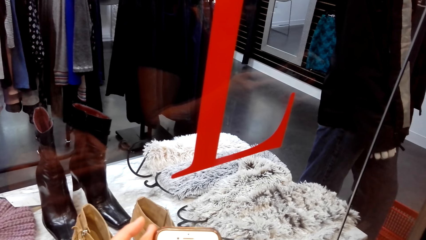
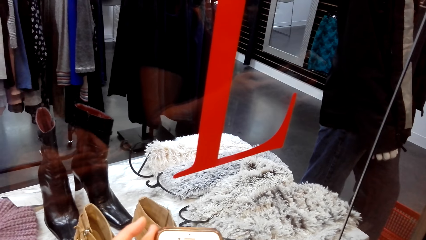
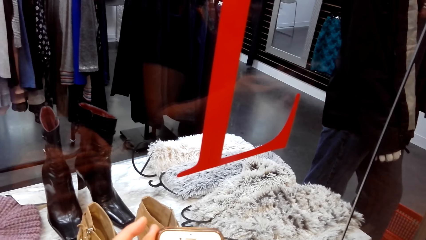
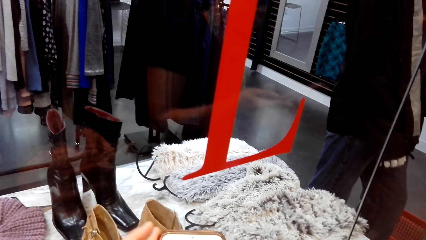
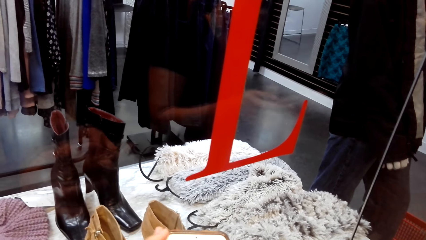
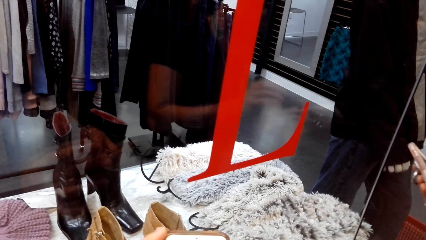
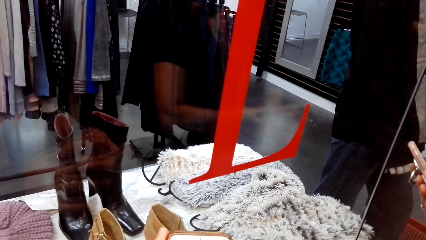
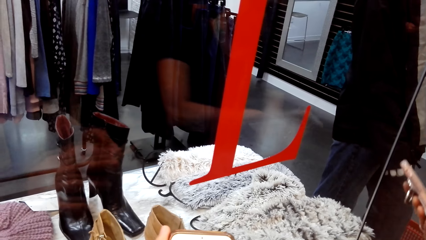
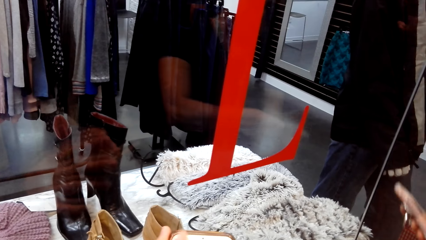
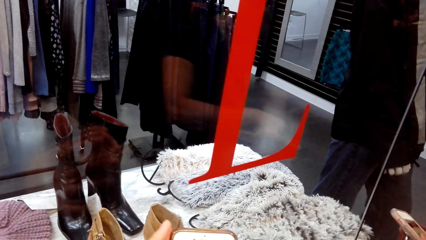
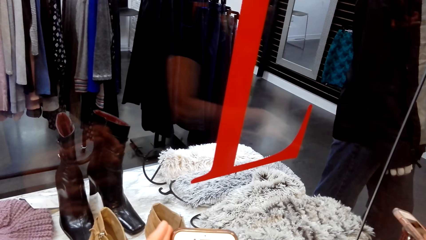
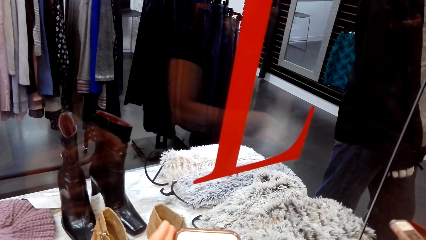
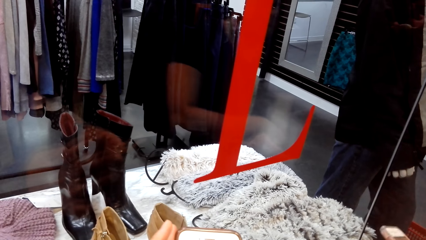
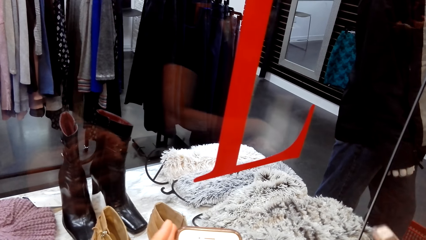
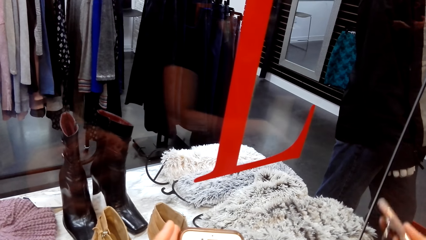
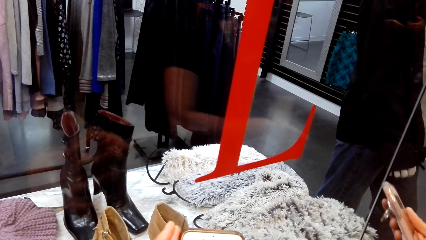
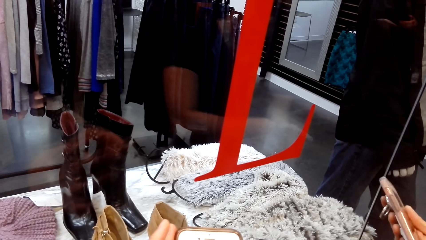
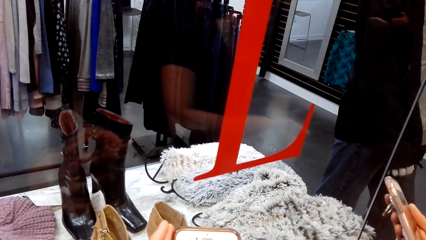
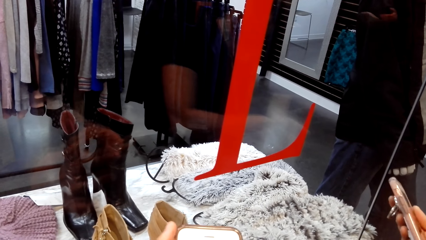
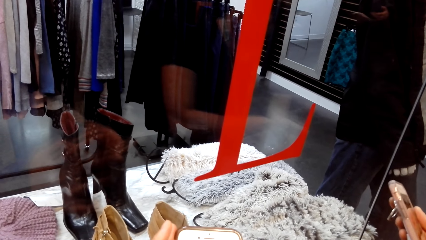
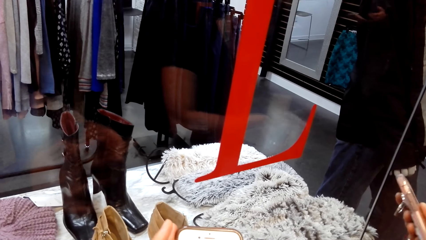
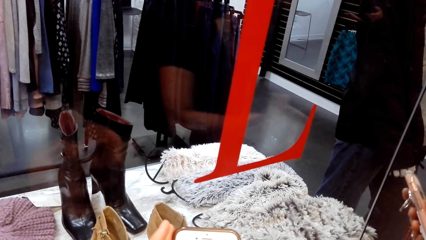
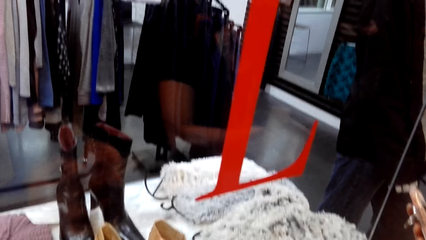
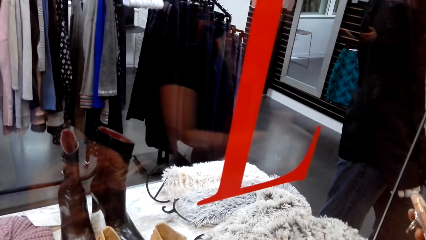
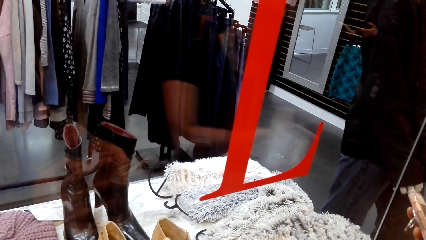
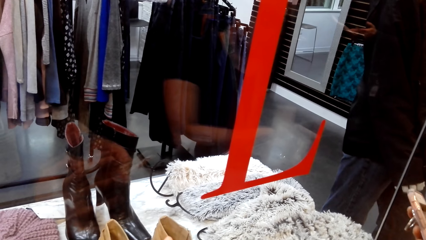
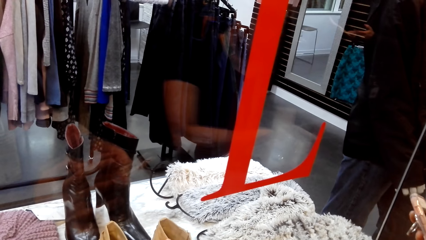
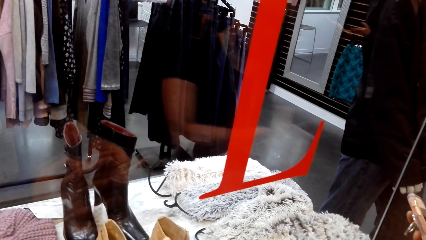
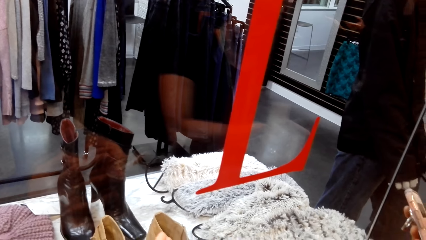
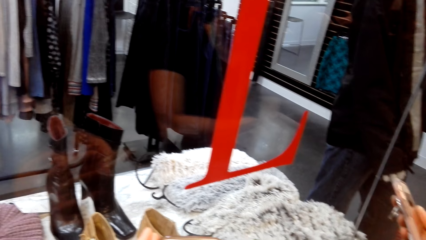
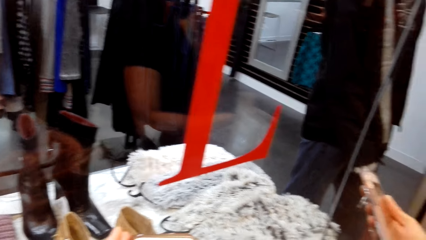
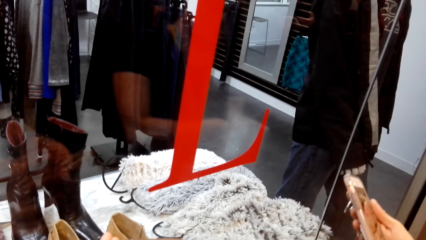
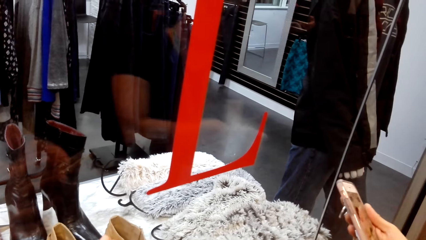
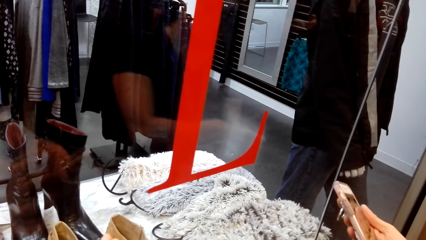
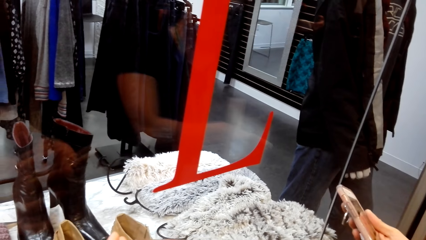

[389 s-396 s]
A woman operates a phone.

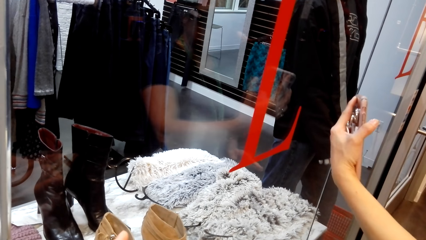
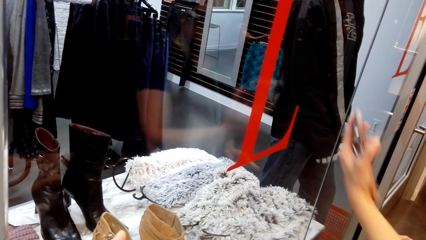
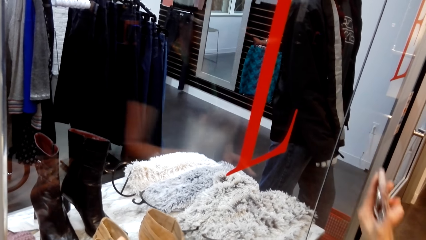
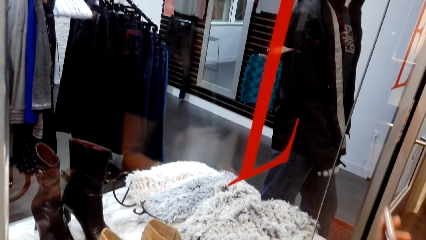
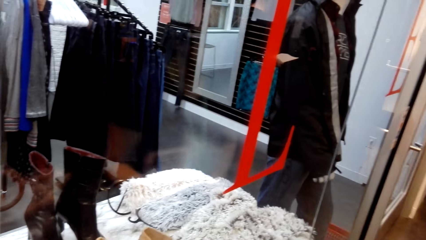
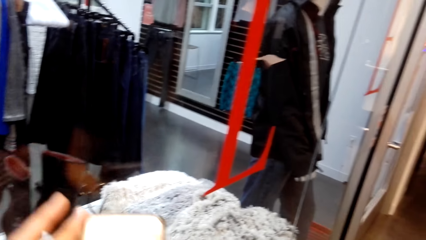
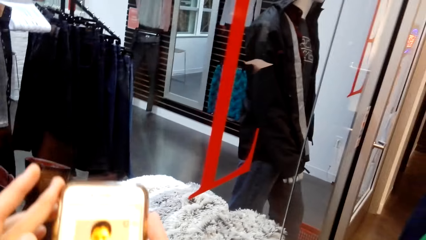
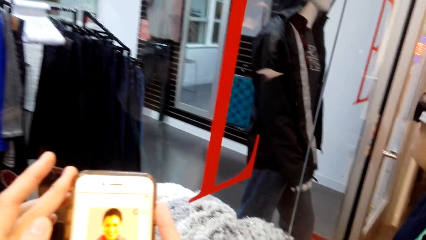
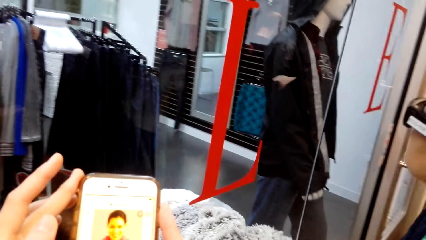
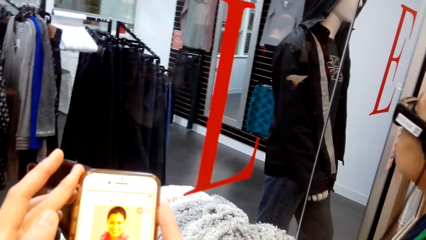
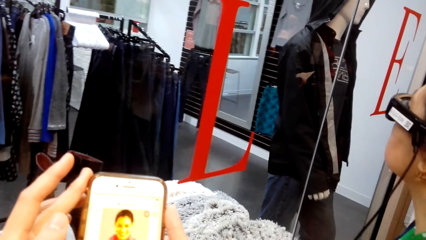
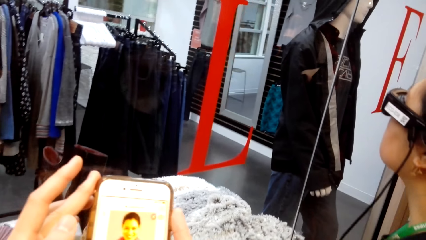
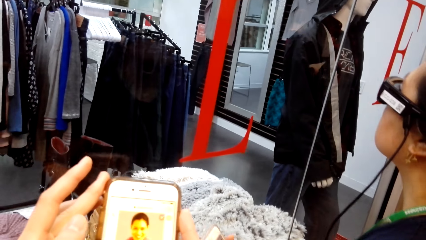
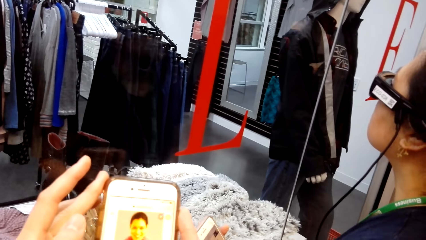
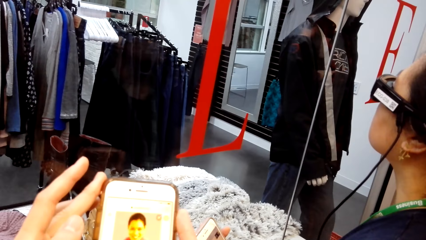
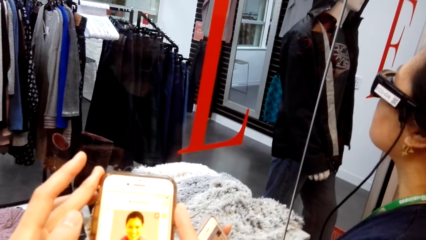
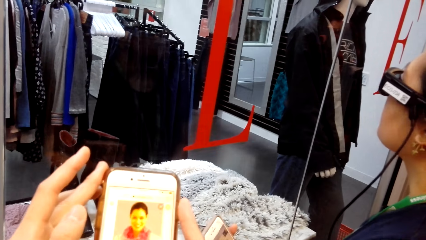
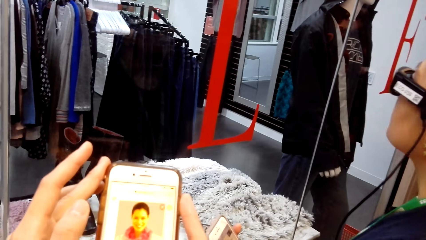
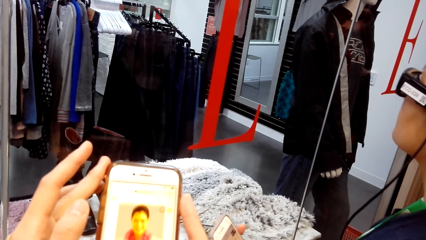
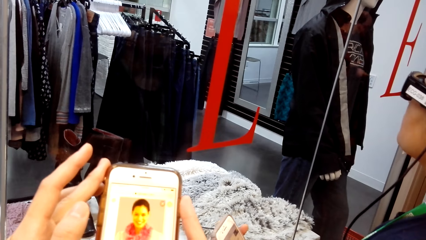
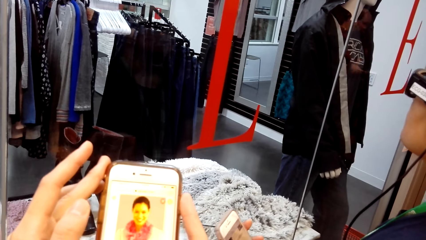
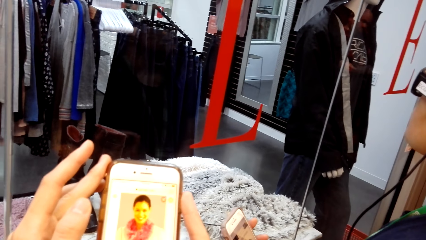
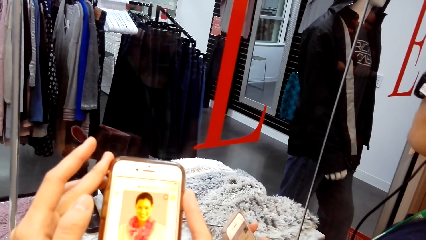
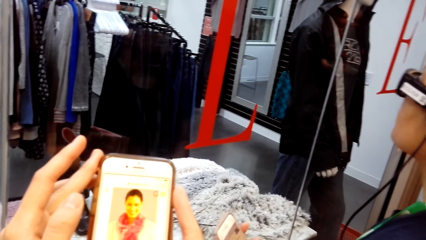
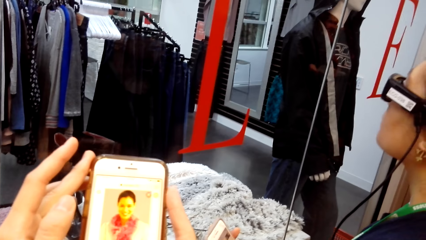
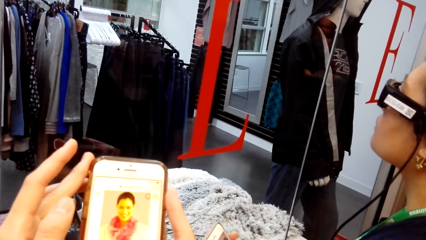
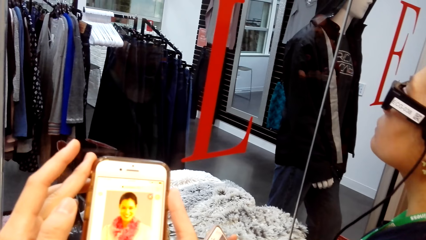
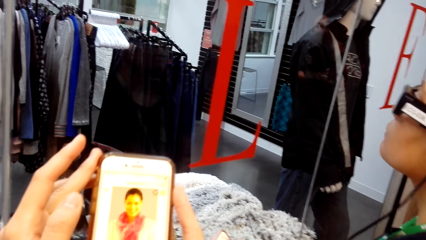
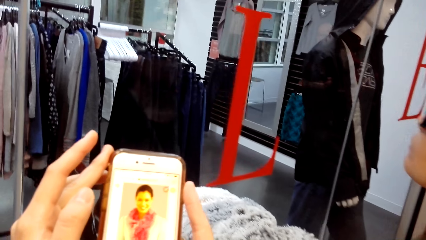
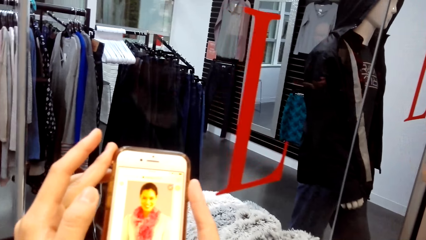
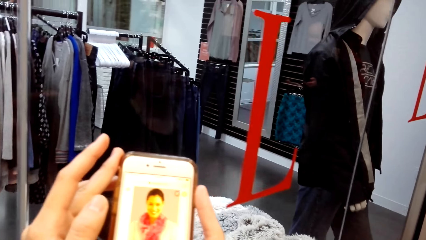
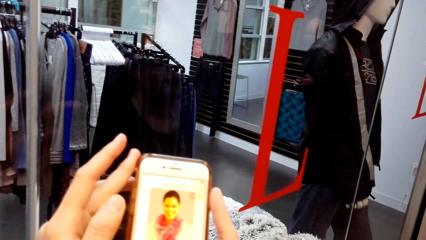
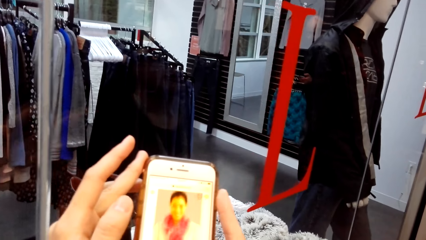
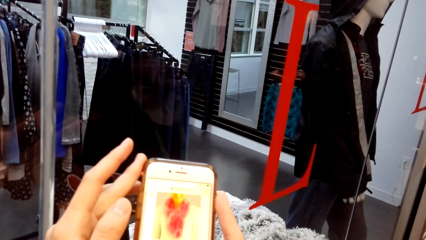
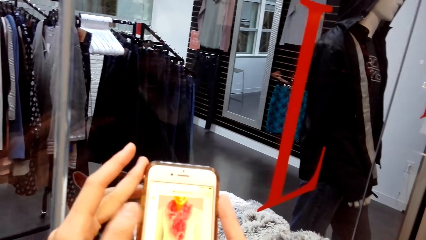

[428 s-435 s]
The camera wearer operates a phone.

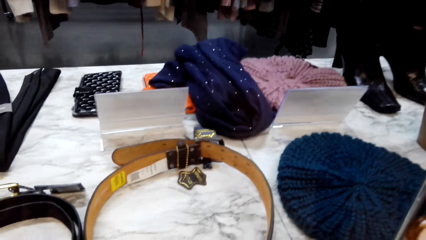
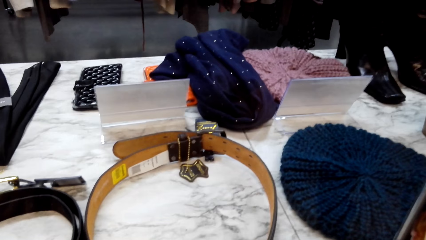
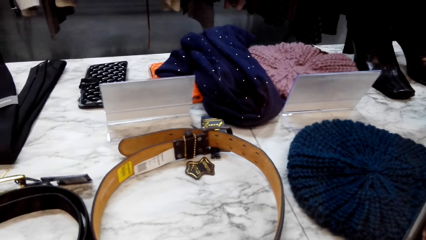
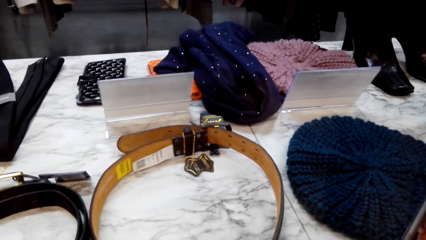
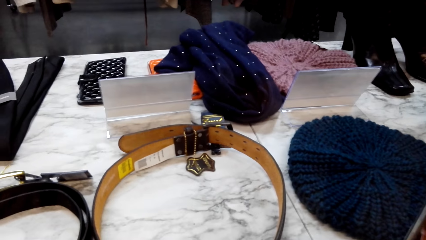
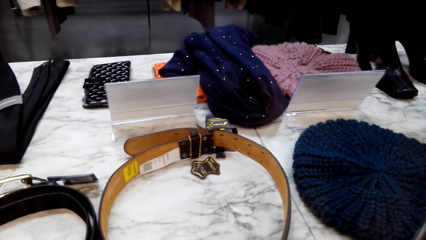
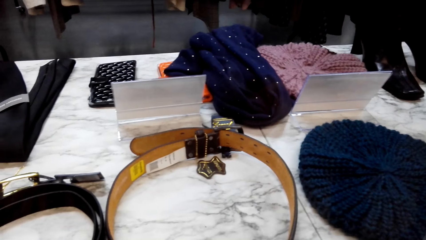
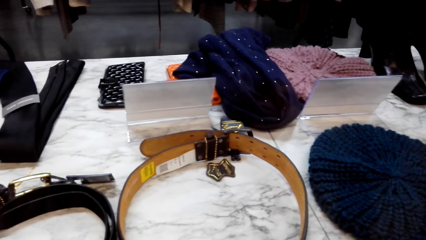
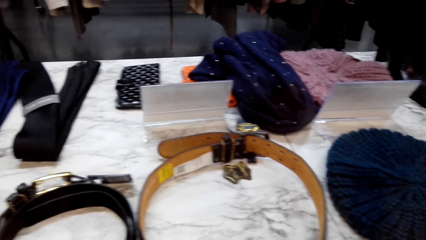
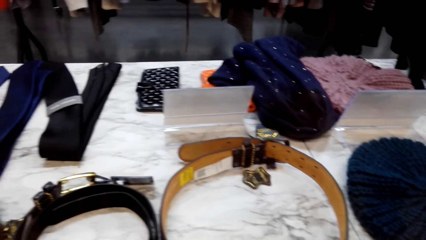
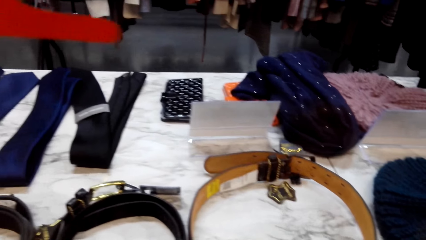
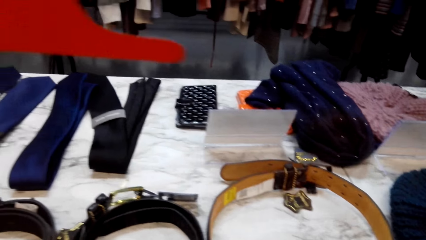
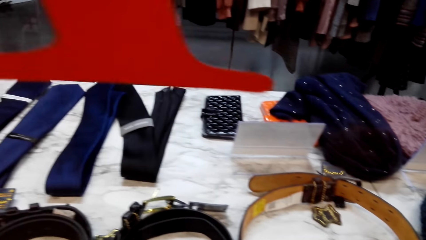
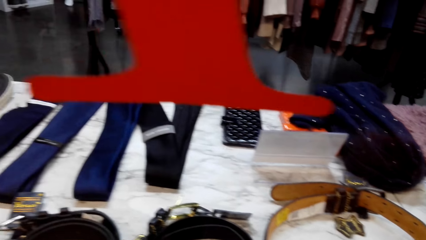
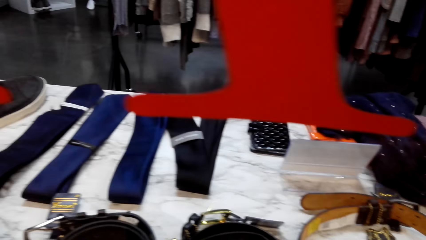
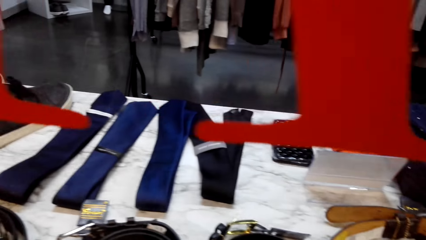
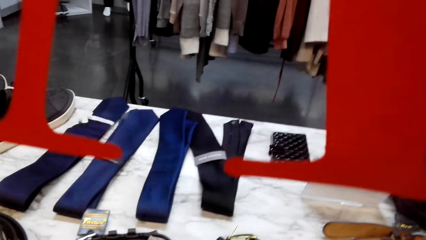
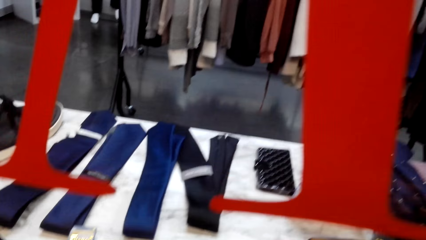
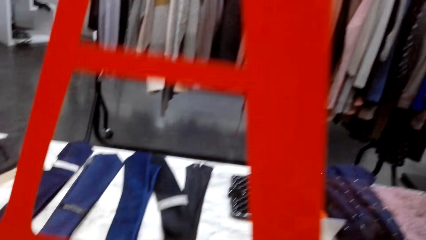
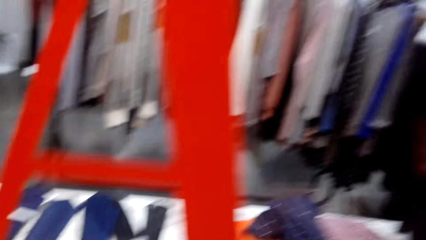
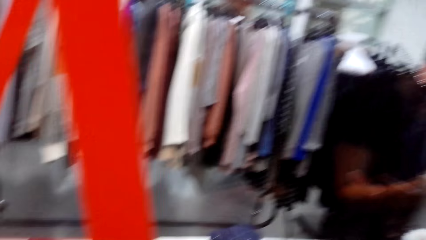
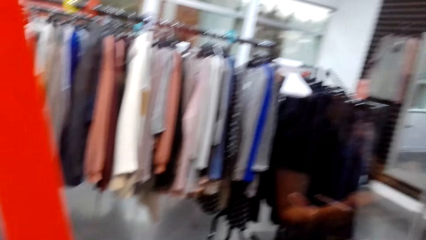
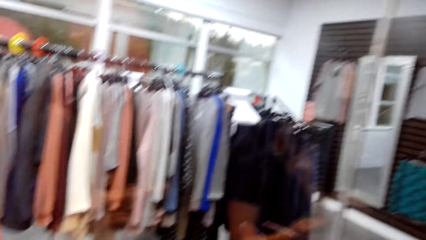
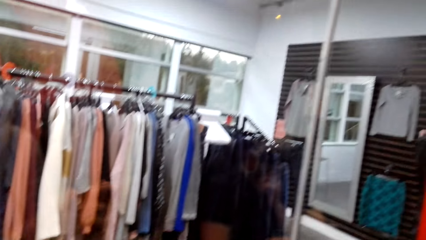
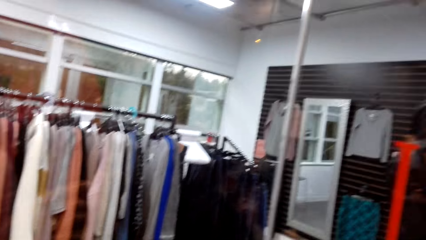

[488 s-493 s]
The camera wearer looks at the belts.
